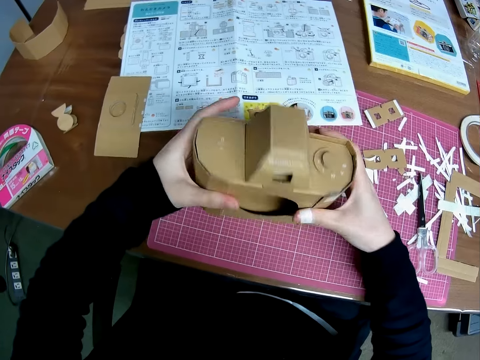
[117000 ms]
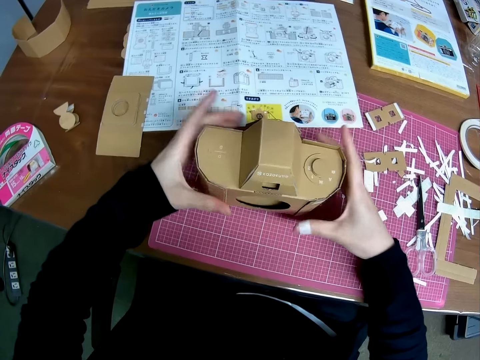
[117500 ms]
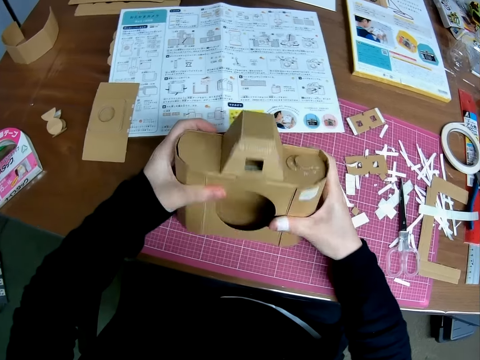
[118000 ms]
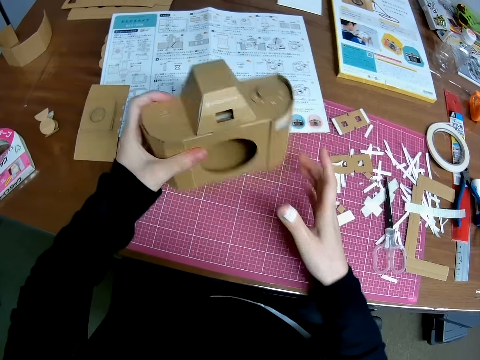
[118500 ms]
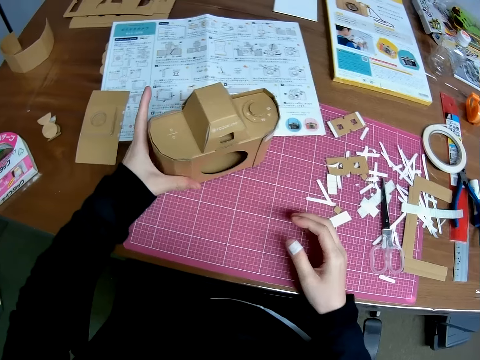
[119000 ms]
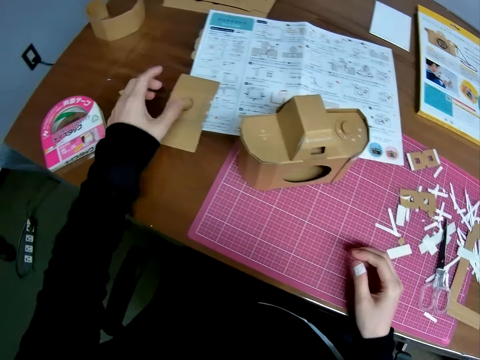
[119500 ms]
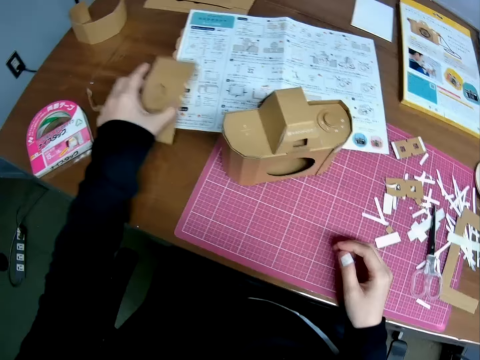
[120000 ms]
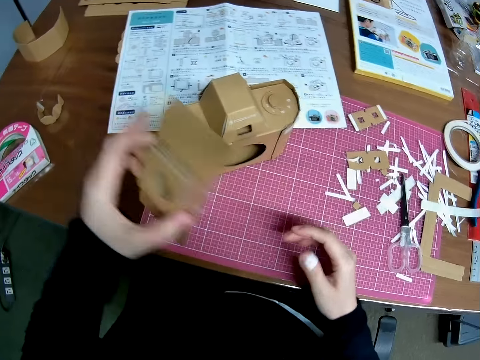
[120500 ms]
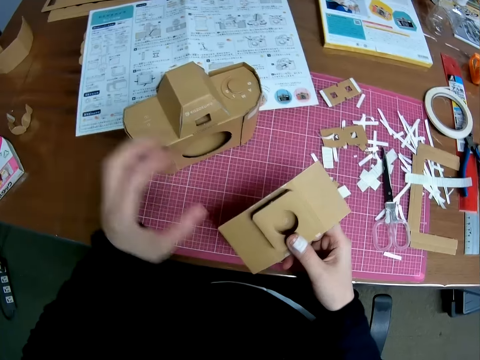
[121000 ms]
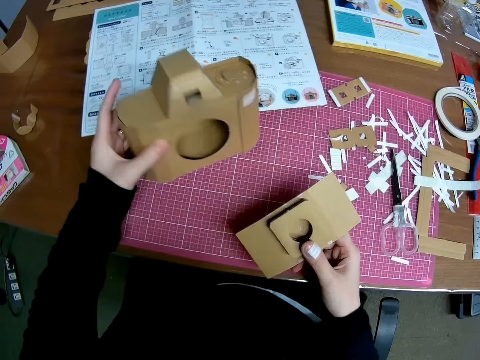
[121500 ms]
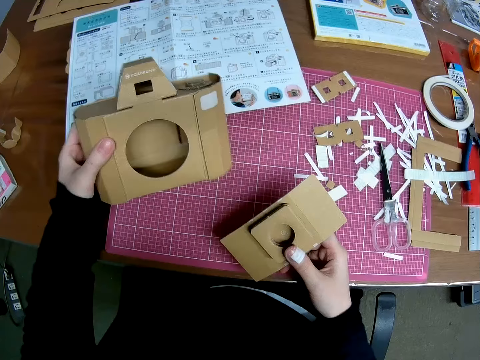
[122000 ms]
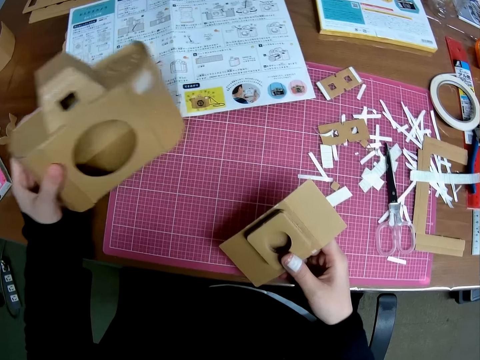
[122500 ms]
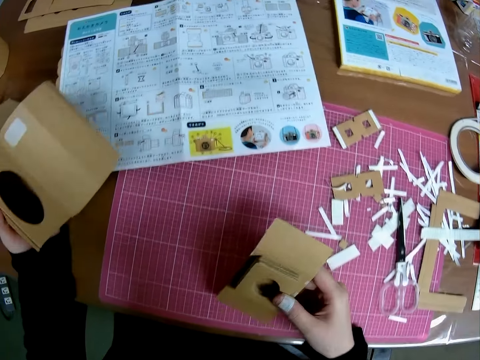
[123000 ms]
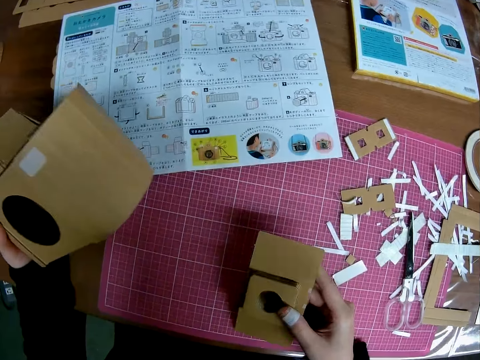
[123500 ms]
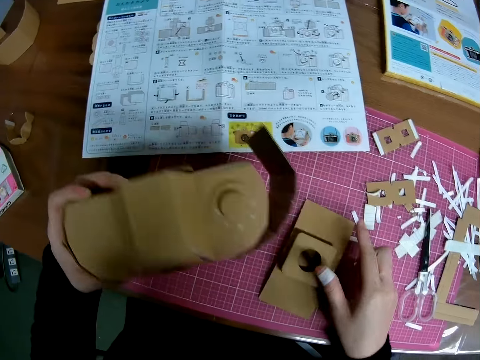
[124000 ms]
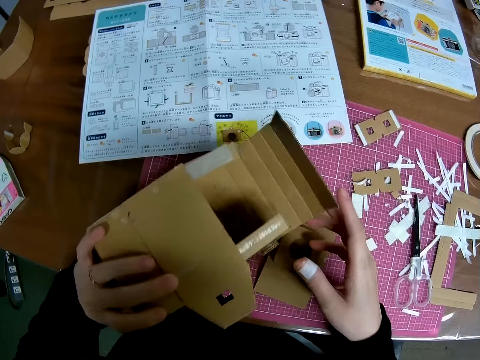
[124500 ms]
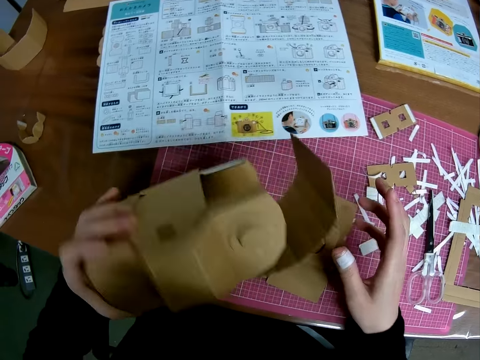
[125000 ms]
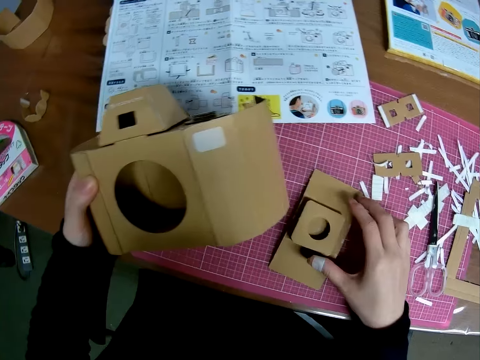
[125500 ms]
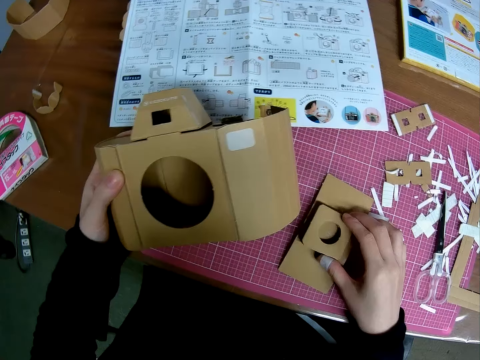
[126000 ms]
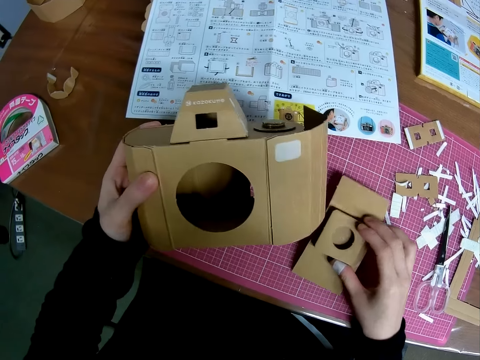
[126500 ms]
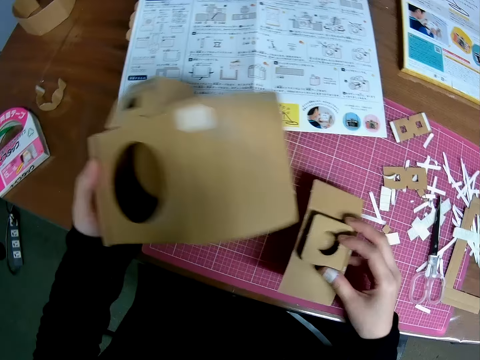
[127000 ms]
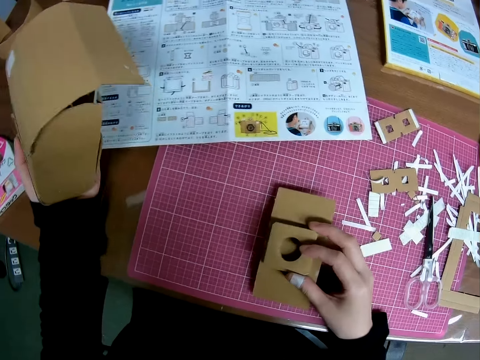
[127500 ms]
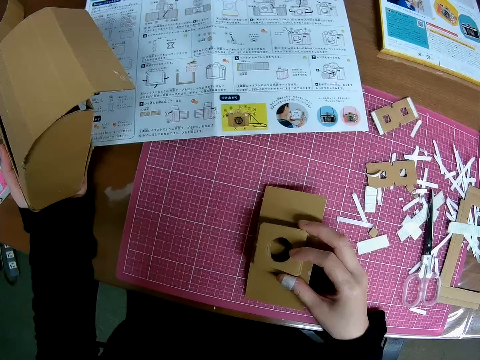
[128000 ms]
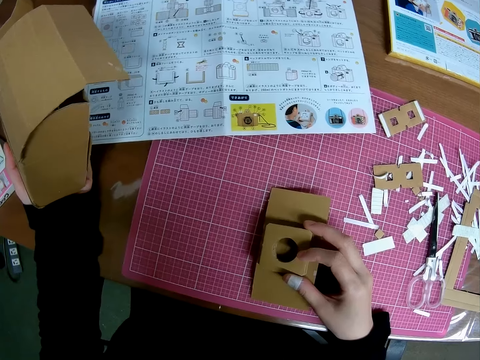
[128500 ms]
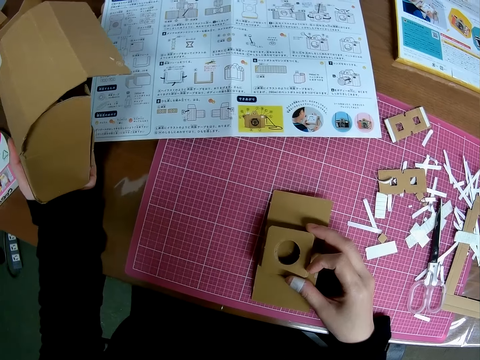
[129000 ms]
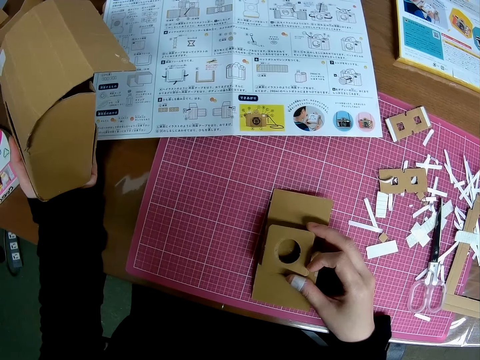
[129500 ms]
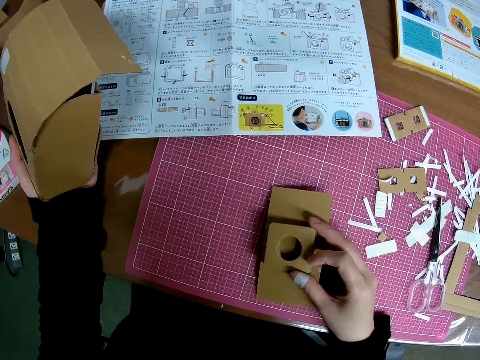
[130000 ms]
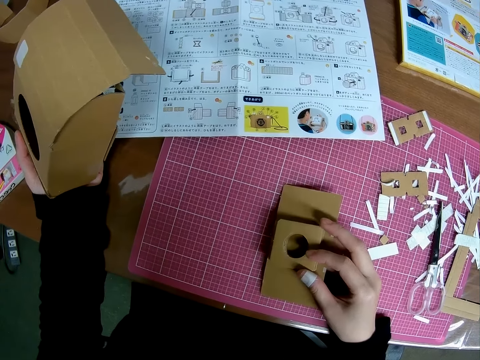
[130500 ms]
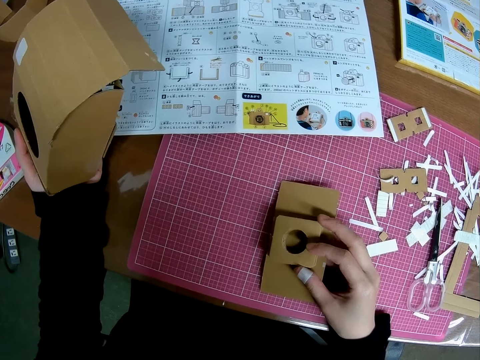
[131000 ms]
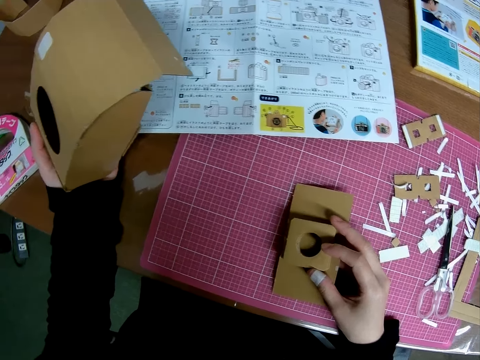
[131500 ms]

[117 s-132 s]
The camera wearer places the paper craft on the table with both hands. He picks up the paper craft on the table with both hands. He flips the craft box model. He places the paper craft on the table with his left hand. He pulls his hand off the craft box model. He picks up a piece of paper craft or box cutter from the table with his left hand. He passes the piece of paper craft from his left hand to his right hand. He picks up the paper craft from the table with his left hand. He drops the piece of paper craft in his right hand on the table. He places his right hand on the piece of paper craft on the table. He picks up the box cutter and puts the box cutter on the cutting mat.

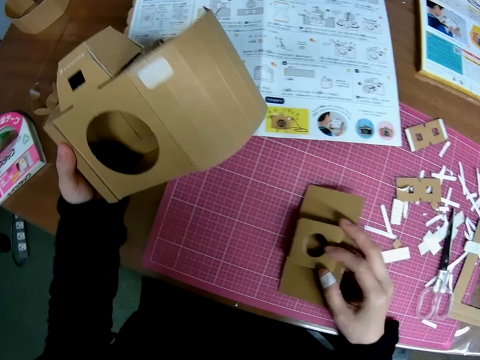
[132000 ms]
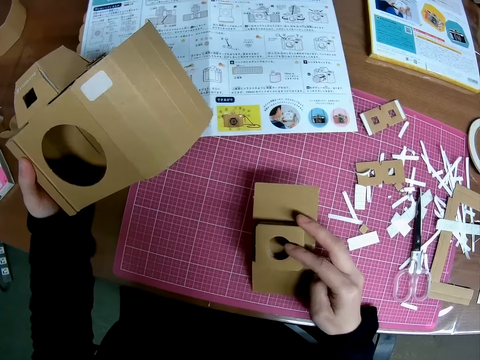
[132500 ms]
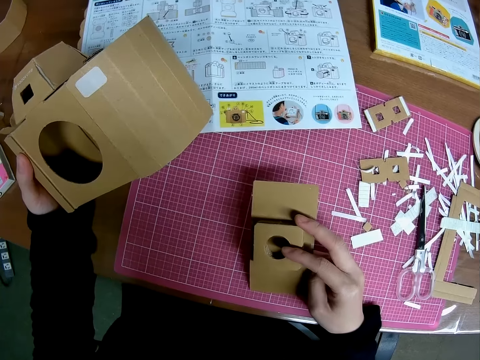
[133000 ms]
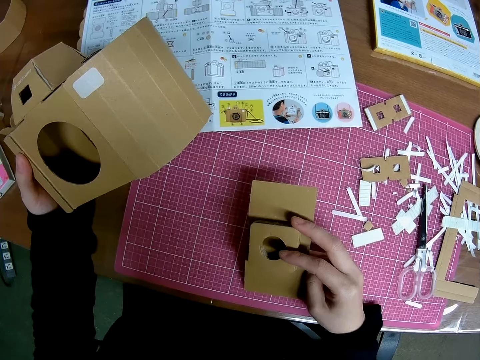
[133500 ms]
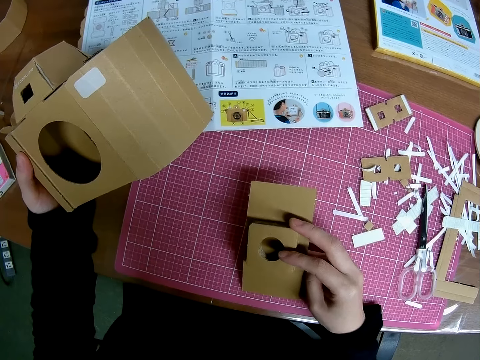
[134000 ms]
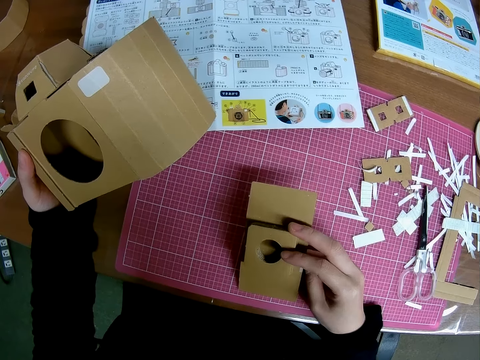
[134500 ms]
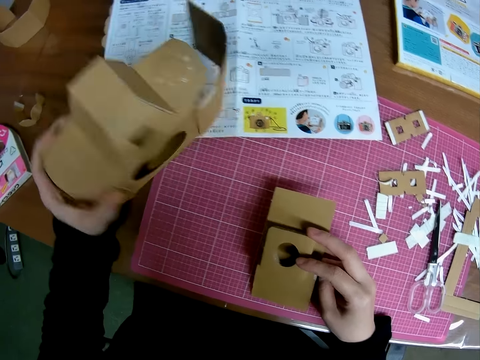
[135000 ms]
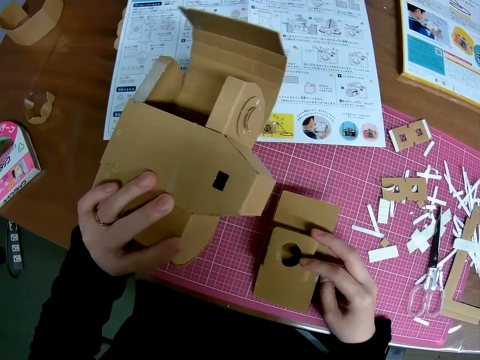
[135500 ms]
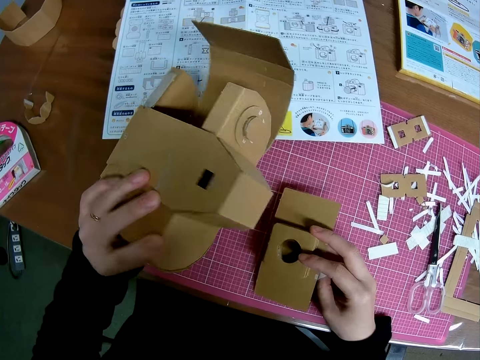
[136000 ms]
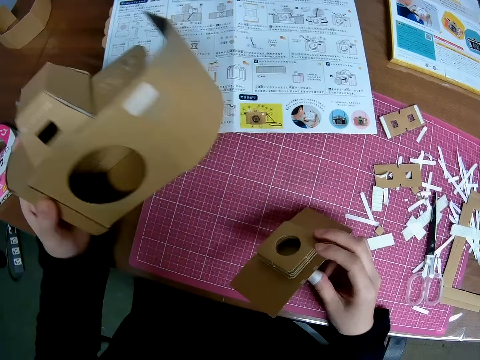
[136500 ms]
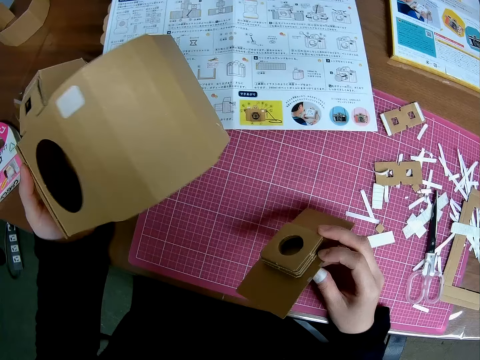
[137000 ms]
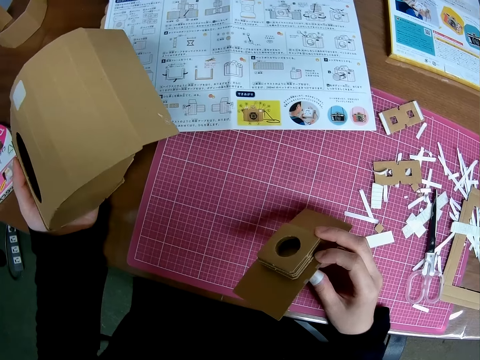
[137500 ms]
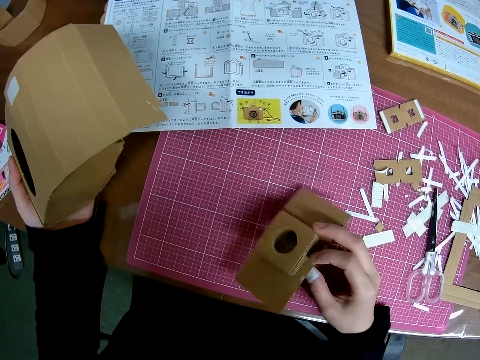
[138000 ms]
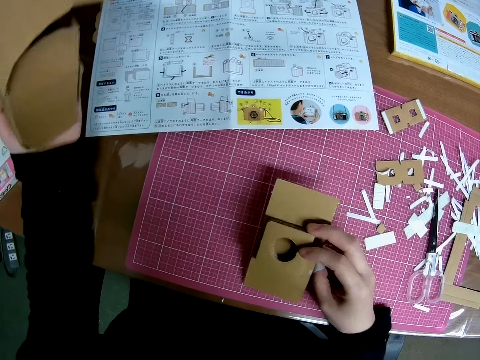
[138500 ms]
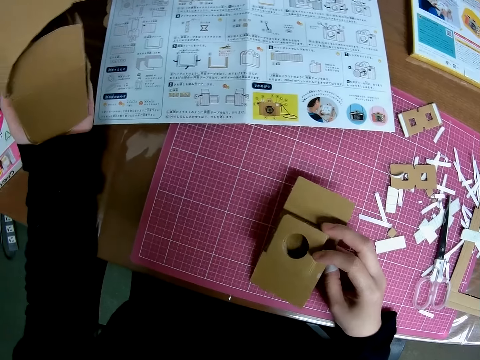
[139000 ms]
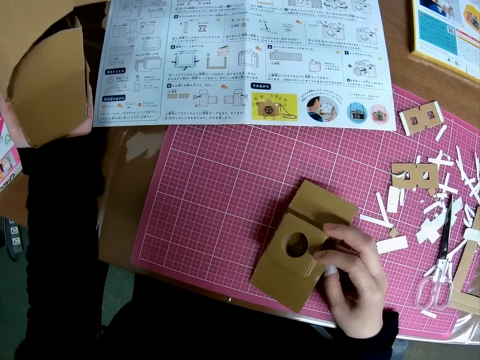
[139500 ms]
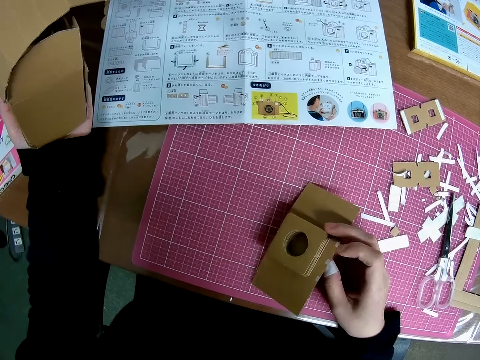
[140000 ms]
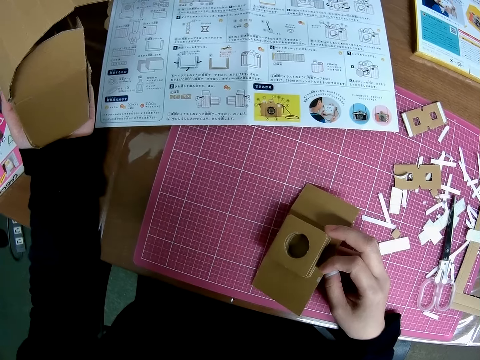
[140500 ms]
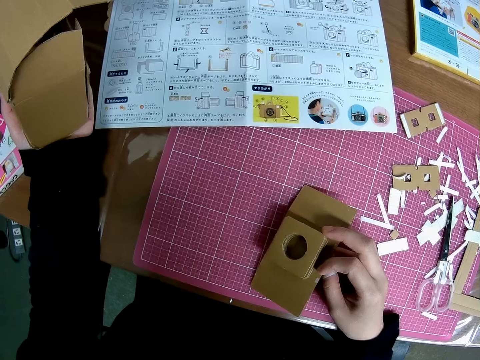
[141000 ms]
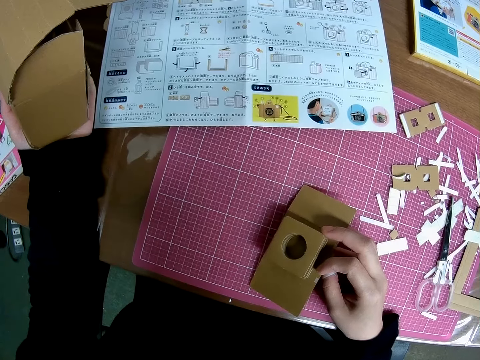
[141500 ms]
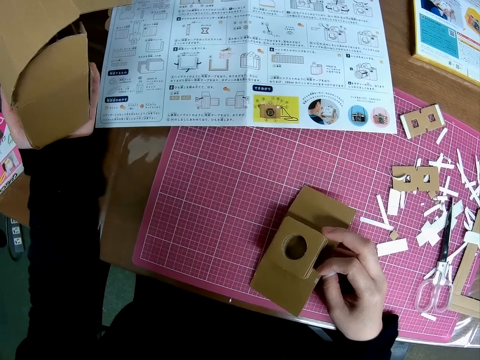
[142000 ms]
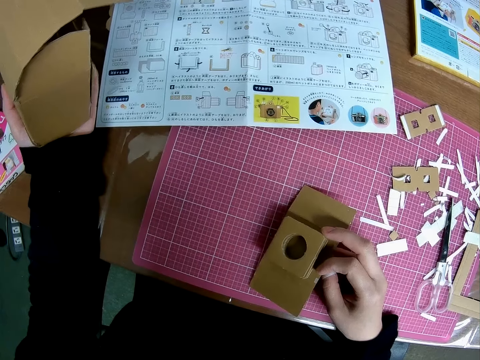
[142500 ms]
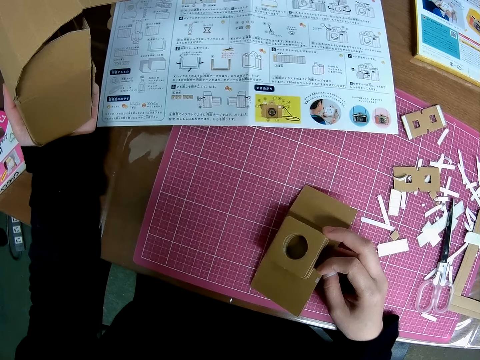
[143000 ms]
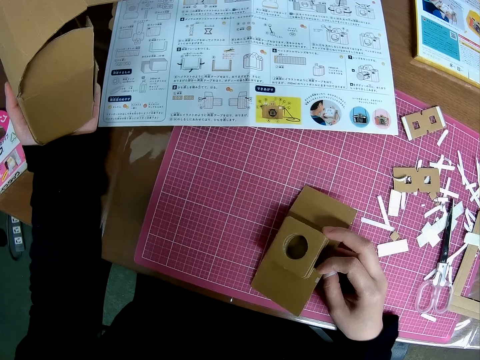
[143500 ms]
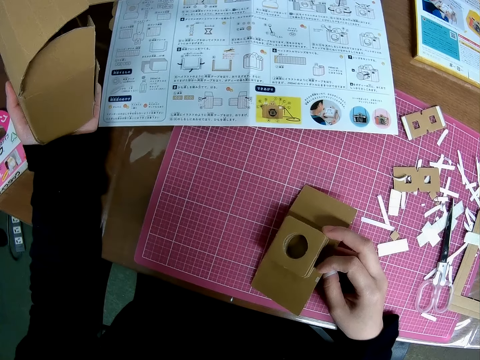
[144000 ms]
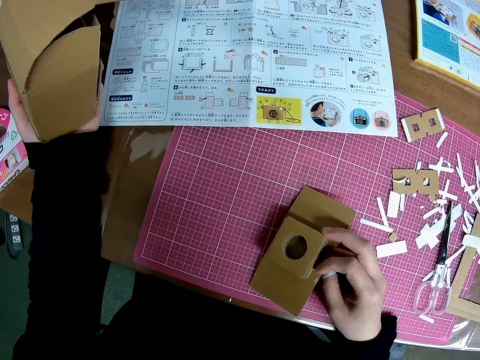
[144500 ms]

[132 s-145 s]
The camera wearer inspects the craft box model.
